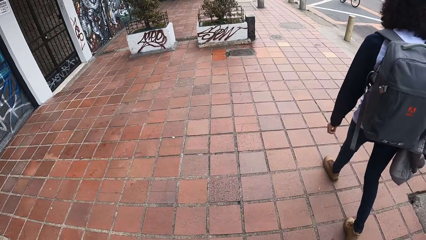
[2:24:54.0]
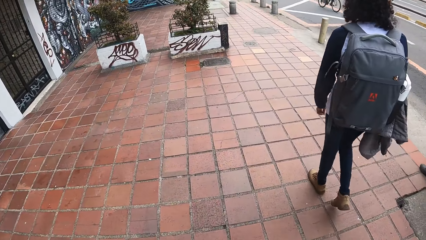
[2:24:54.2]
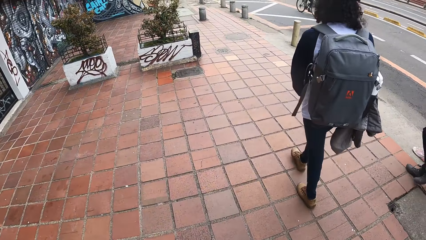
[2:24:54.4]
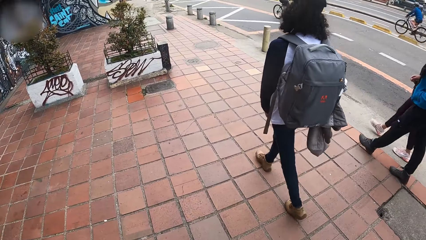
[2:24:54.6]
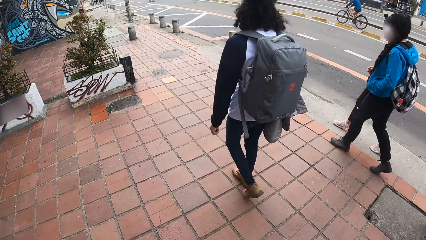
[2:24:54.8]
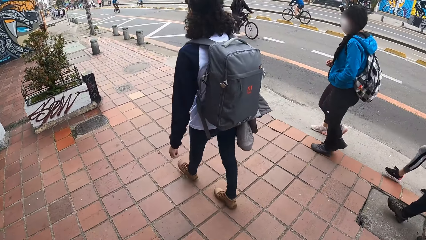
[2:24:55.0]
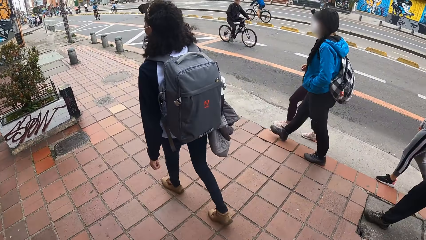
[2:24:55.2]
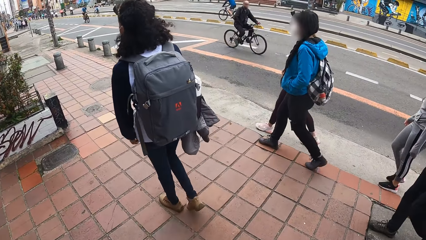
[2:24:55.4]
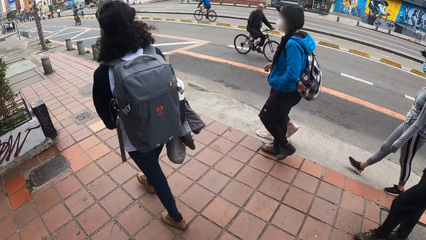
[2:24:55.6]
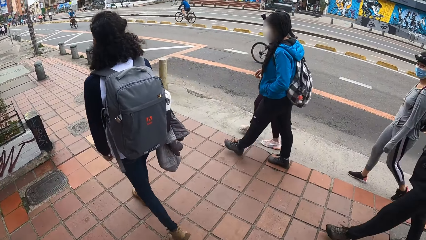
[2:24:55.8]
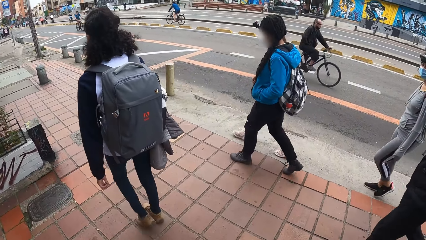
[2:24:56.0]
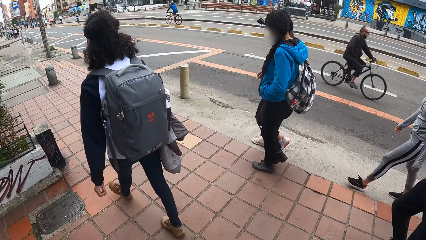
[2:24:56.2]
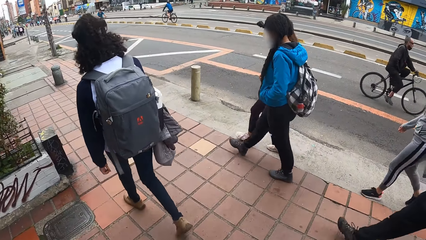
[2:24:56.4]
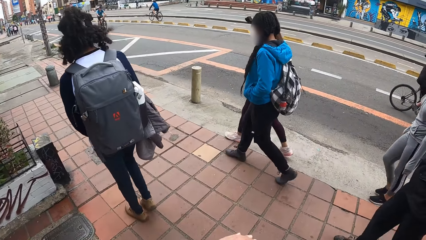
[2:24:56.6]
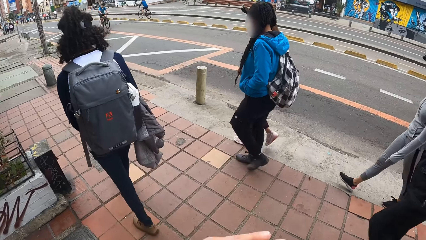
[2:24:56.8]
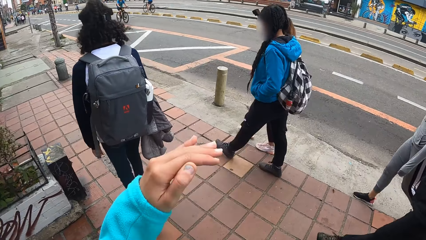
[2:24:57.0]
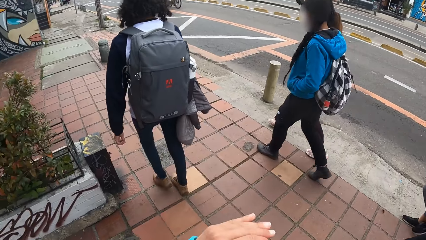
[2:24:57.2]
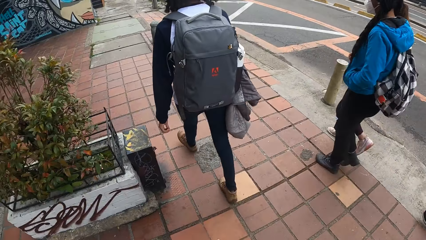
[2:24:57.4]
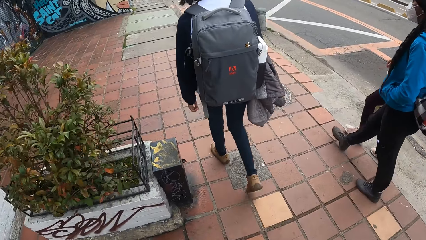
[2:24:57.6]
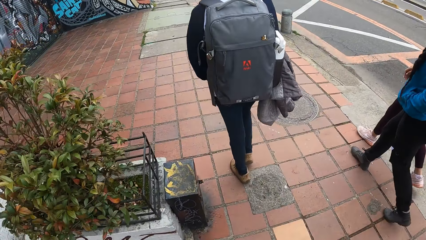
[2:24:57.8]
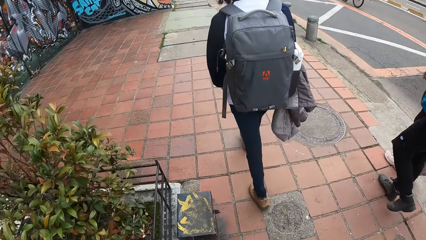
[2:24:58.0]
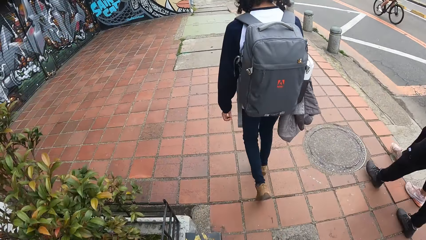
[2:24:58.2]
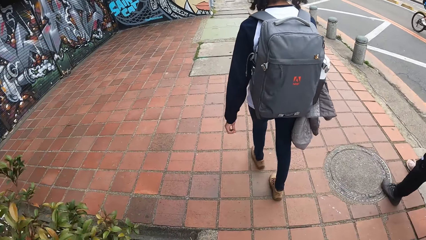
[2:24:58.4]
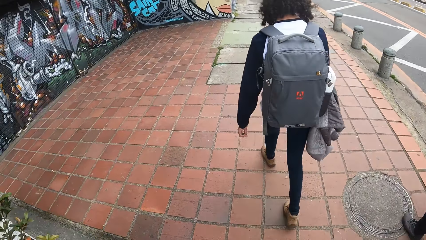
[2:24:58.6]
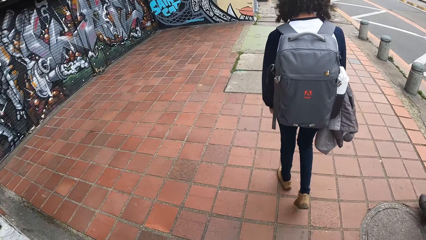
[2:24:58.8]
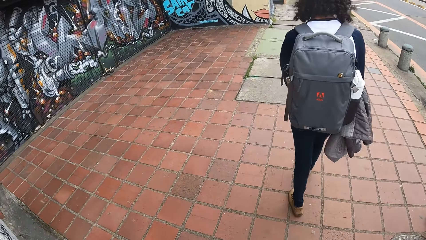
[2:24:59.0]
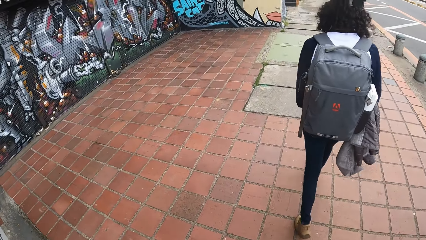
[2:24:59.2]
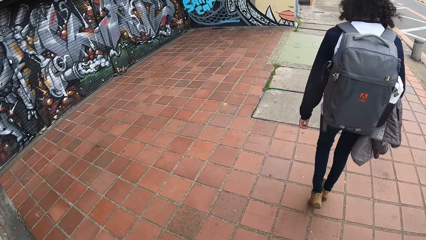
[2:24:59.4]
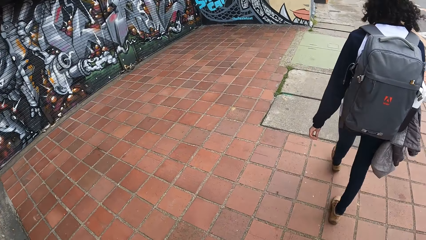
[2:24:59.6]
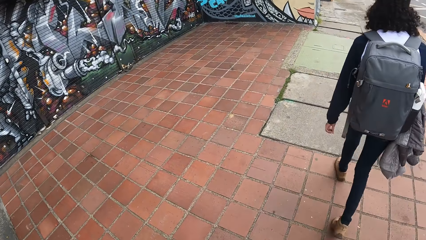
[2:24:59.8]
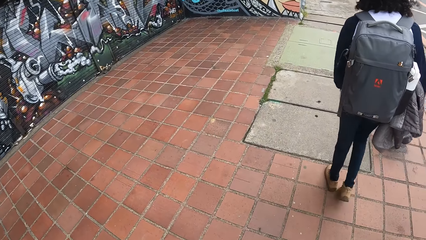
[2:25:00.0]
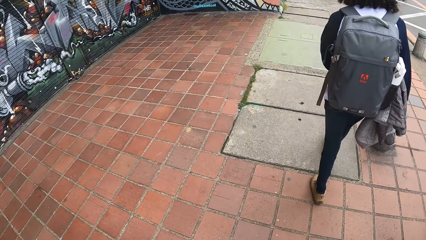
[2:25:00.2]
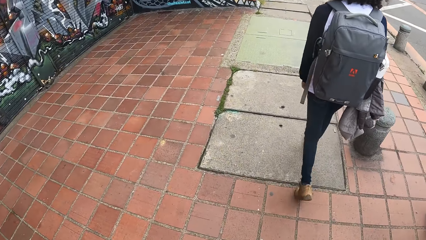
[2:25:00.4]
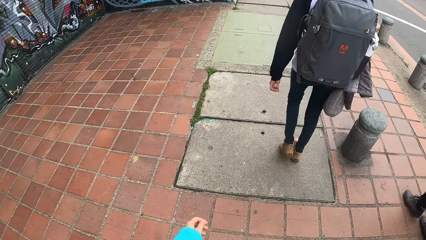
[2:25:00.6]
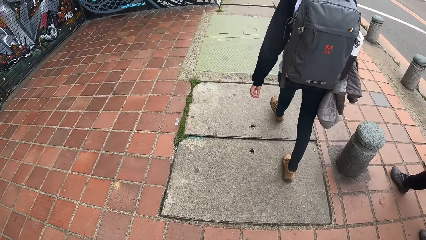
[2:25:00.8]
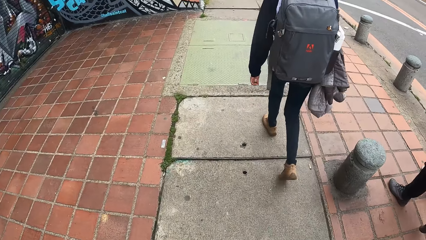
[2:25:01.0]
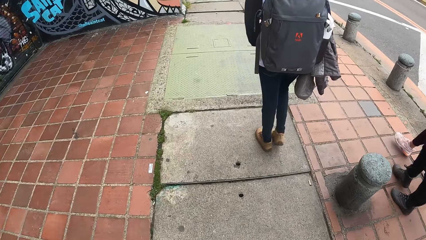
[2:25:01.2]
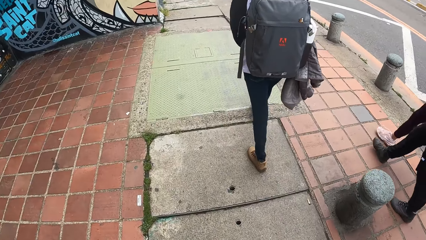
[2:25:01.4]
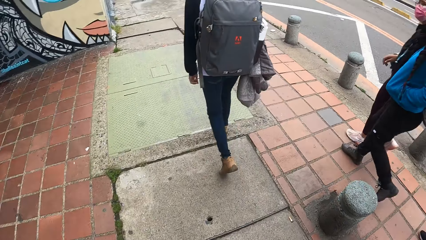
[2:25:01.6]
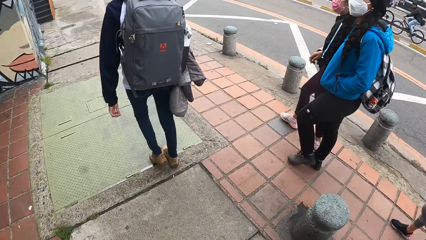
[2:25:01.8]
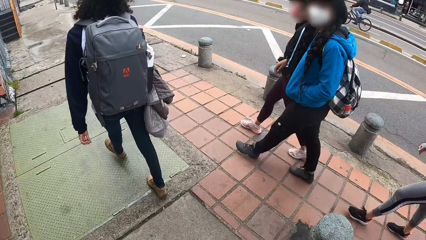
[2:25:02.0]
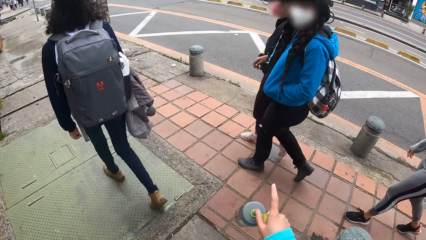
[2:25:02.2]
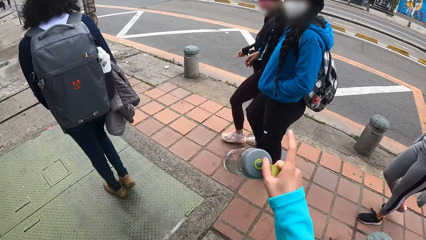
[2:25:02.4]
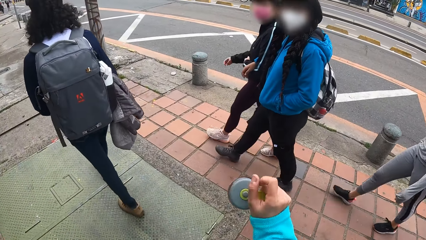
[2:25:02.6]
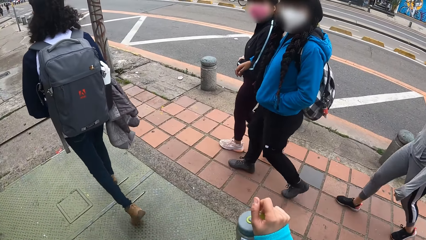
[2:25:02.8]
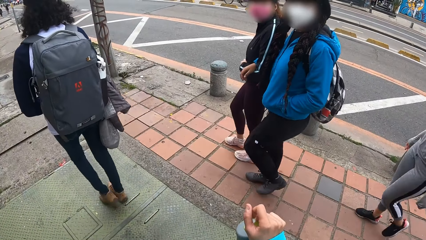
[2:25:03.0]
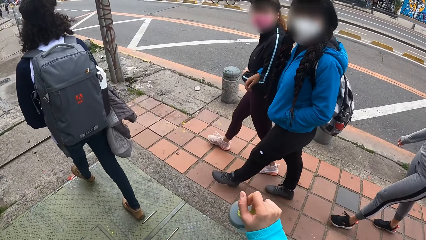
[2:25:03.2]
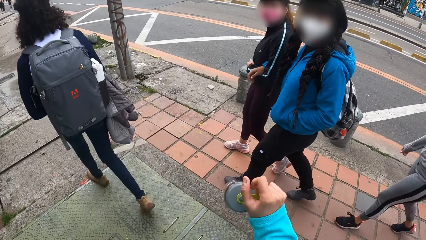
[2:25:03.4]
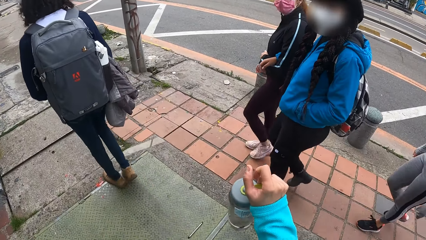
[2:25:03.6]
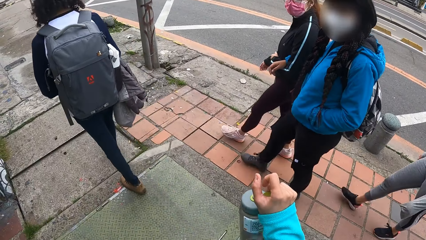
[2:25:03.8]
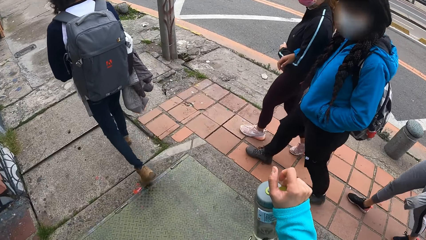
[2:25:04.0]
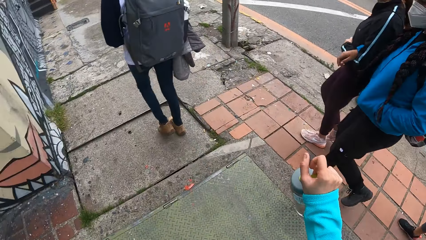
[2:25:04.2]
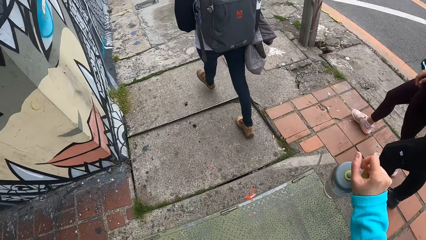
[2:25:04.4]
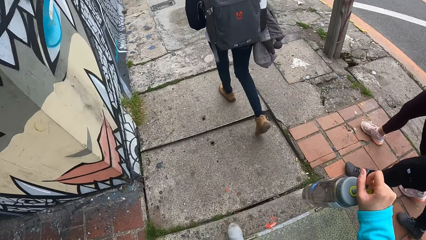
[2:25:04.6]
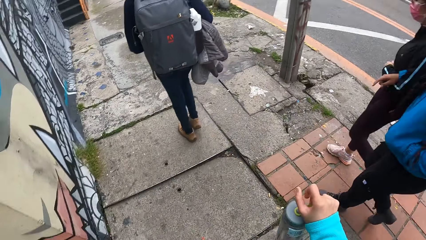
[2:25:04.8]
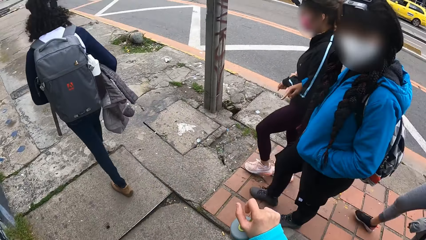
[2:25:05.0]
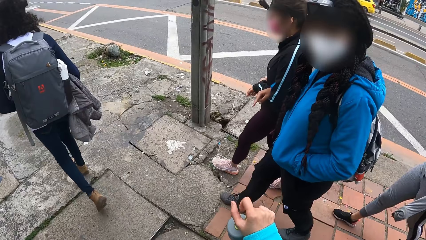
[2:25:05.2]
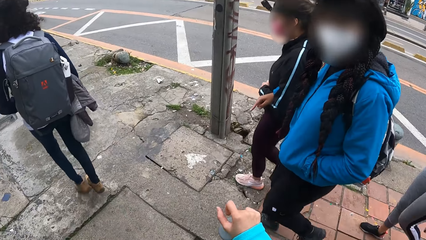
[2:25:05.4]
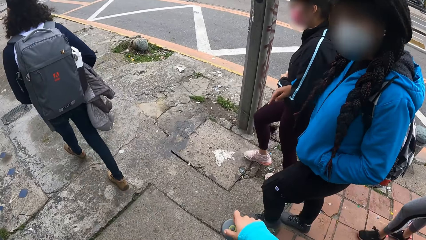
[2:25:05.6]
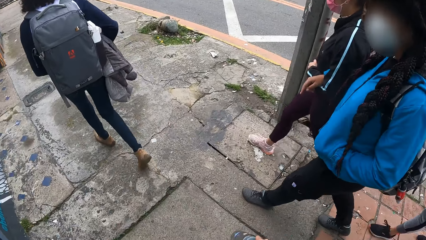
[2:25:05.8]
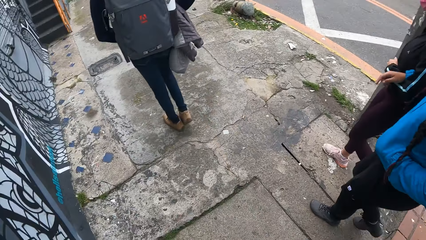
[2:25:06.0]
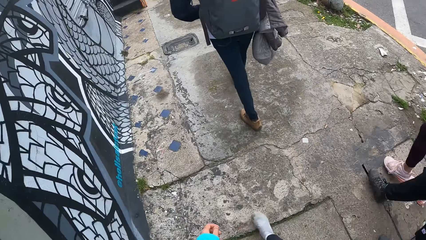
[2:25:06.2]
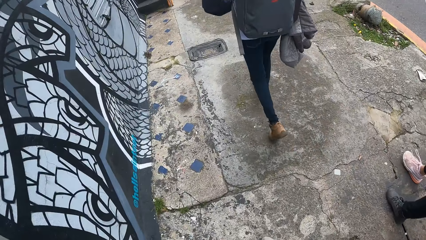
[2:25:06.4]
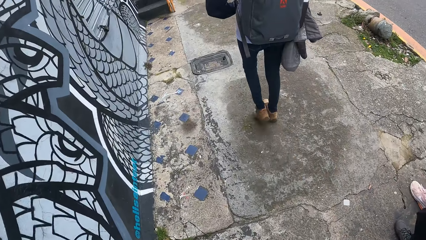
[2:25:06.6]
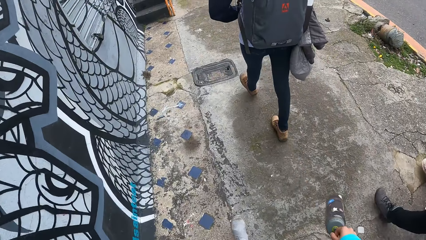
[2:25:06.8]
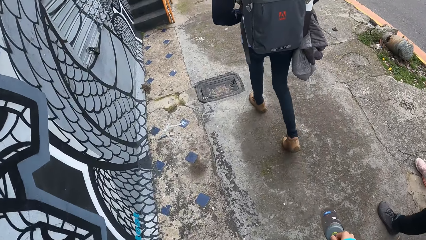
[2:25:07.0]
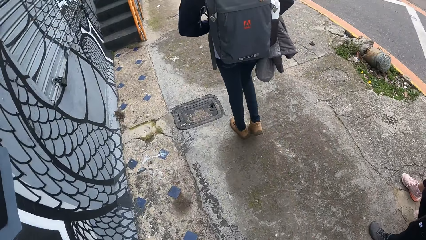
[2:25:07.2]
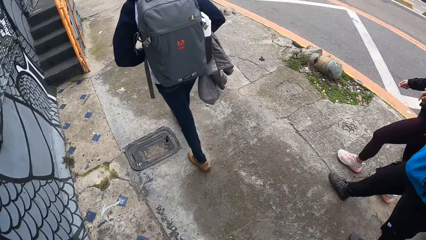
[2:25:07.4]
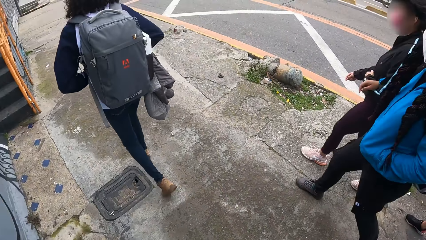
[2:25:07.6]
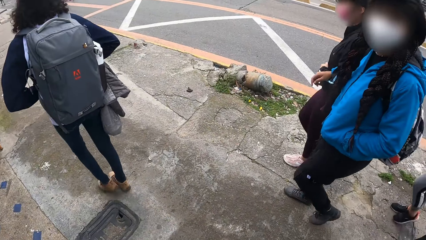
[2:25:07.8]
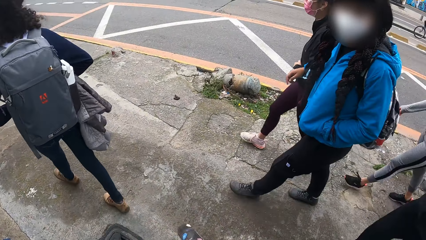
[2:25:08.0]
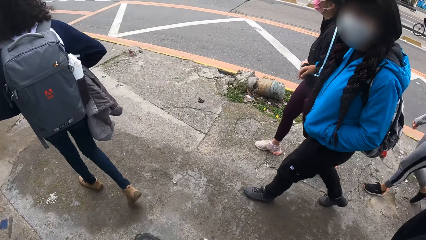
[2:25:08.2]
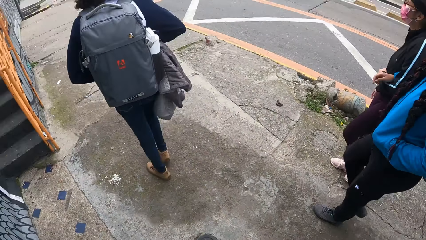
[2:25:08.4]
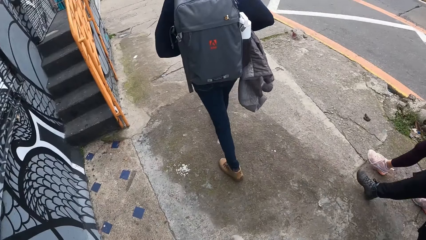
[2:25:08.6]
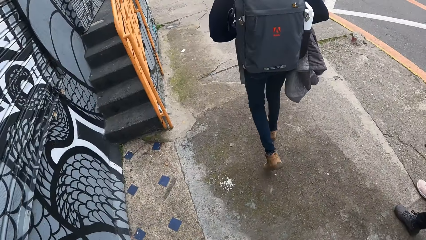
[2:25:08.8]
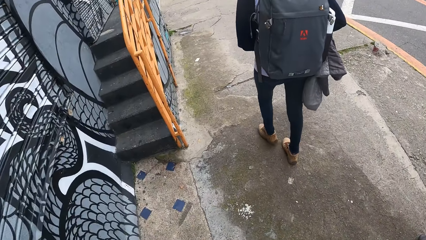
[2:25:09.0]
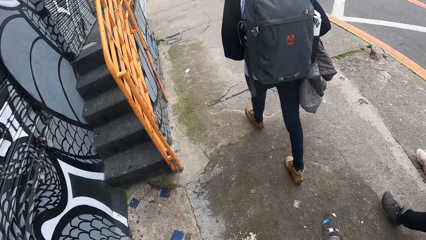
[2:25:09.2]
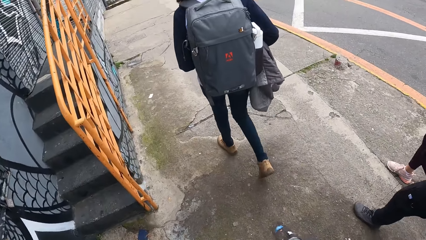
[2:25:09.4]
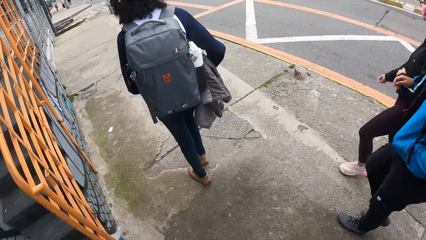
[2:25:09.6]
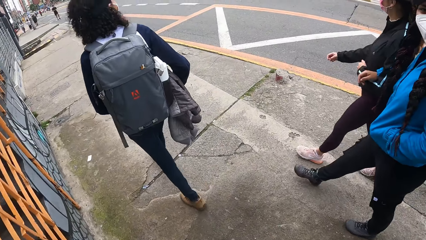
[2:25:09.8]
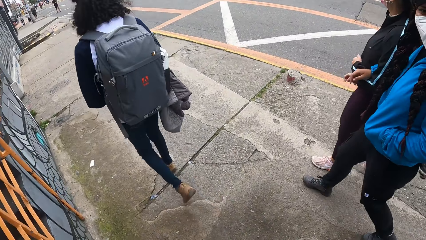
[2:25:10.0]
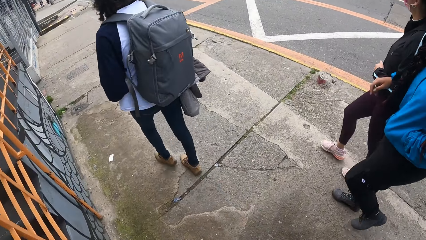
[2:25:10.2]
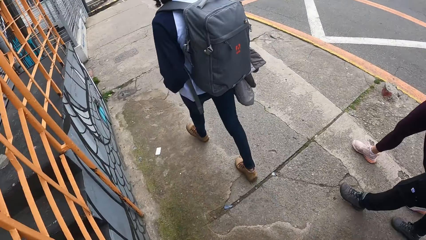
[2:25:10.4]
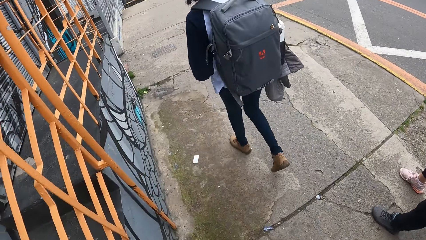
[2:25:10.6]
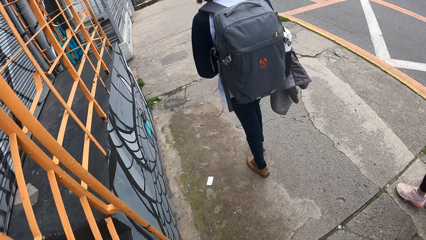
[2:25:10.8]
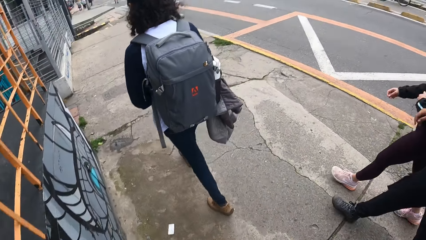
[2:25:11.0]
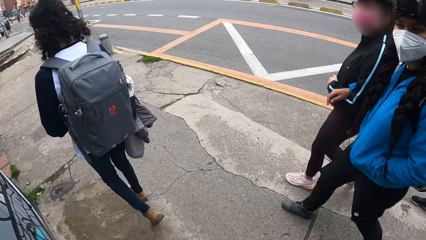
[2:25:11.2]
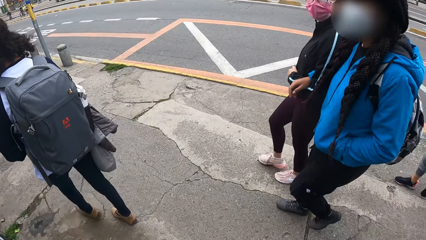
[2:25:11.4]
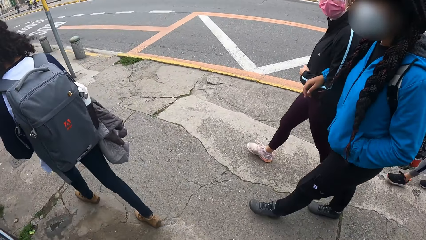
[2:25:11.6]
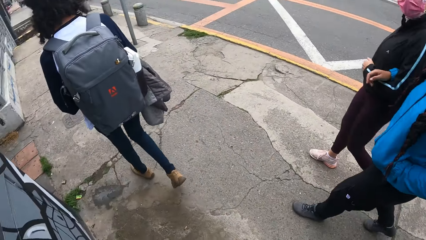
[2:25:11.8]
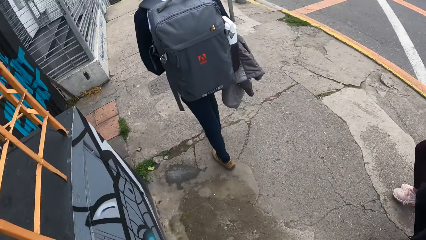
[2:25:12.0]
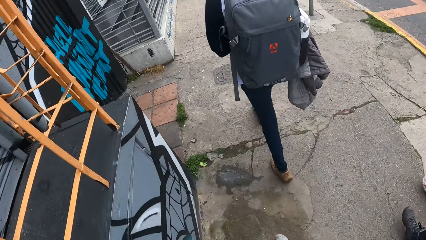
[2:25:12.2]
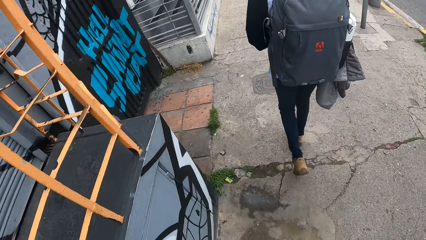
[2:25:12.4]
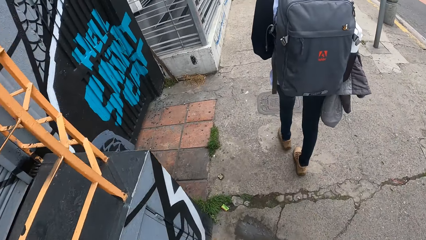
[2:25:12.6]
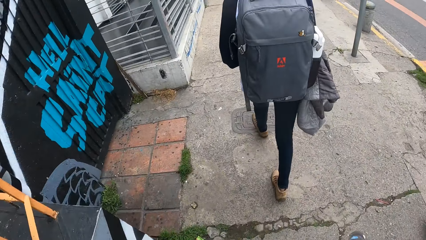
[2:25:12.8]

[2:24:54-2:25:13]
The camera wearer lifts her hand. She interacts with a woman and another woman. She talks to a girl.
